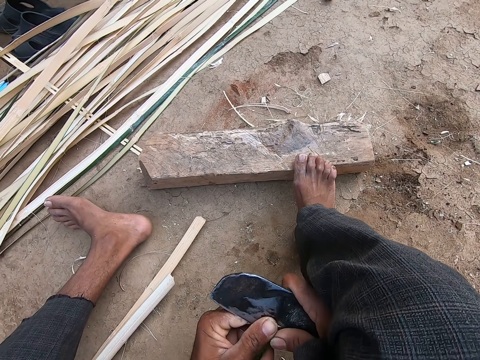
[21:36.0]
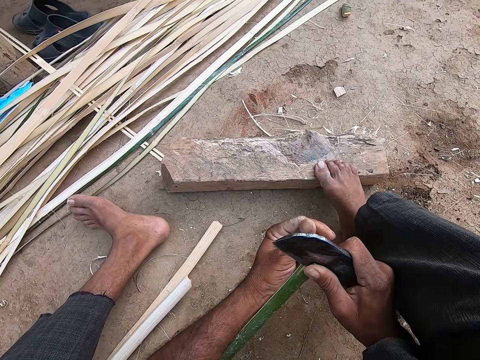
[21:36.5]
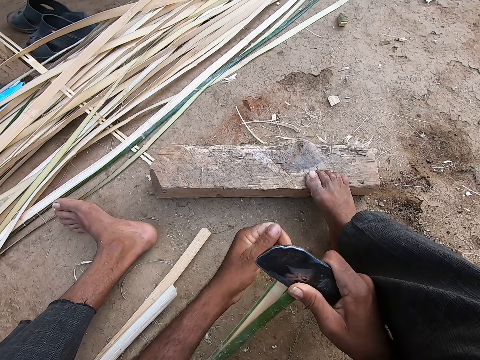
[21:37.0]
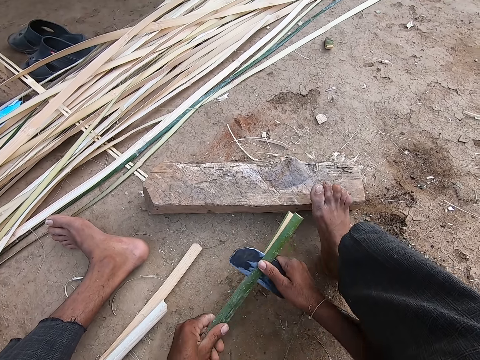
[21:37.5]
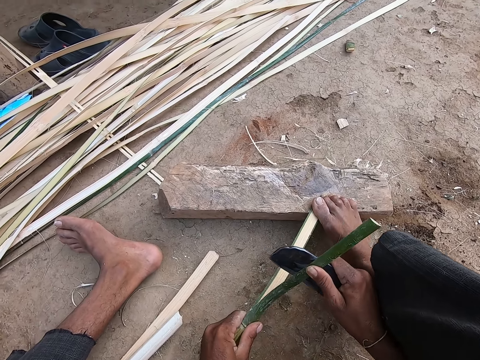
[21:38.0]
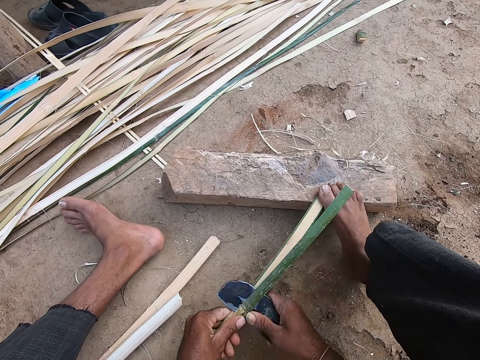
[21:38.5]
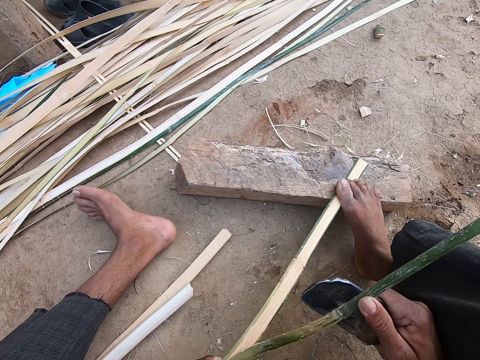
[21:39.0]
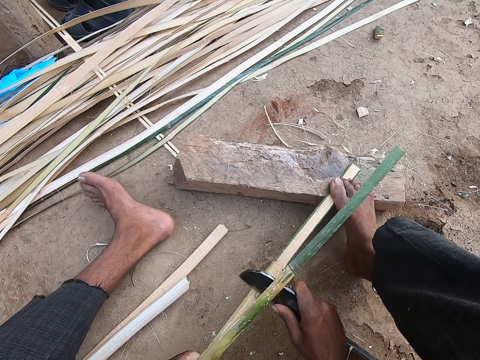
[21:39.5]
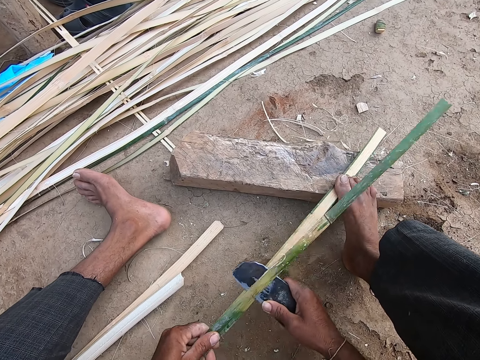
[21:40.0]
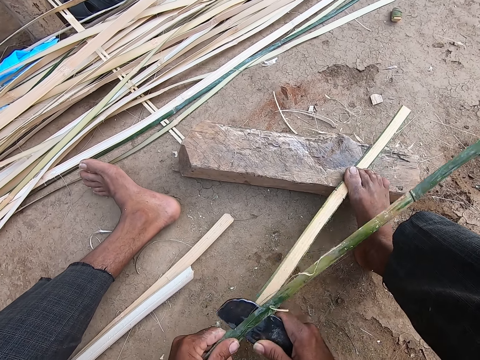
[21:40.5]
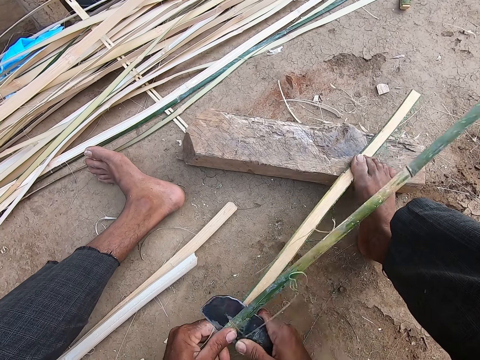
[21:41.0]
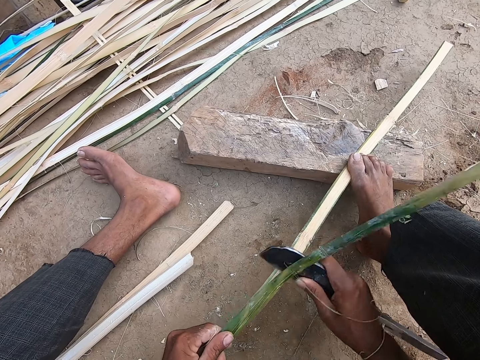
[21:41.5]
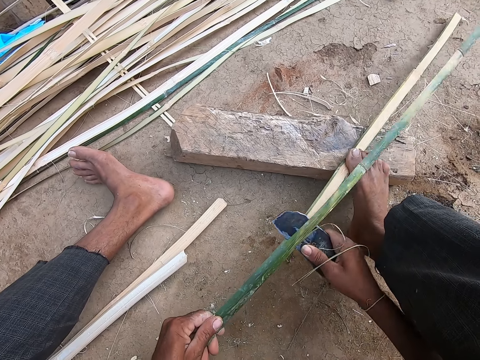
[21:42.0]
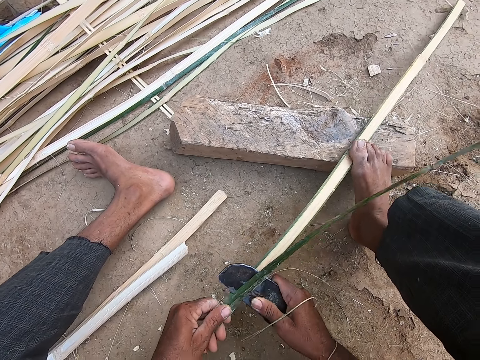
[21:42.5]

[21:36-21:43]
The camera wearer places his right foot on the bamboo and on the log of wood on the ground.

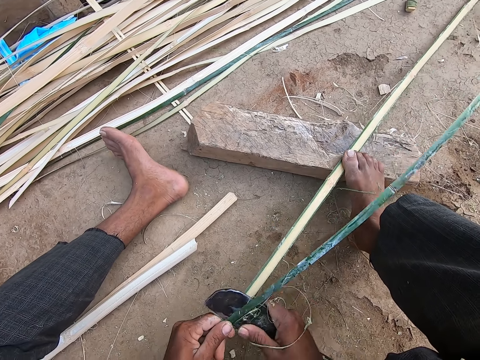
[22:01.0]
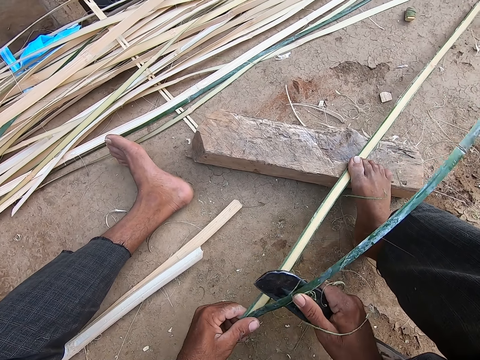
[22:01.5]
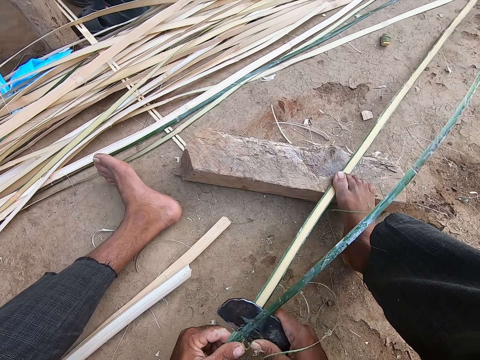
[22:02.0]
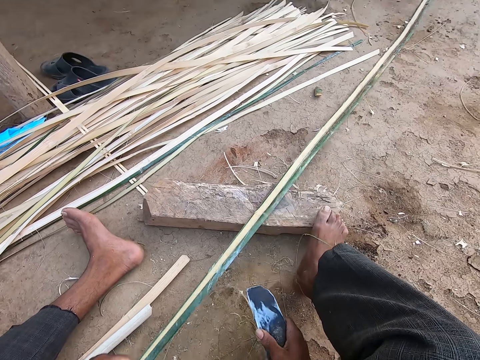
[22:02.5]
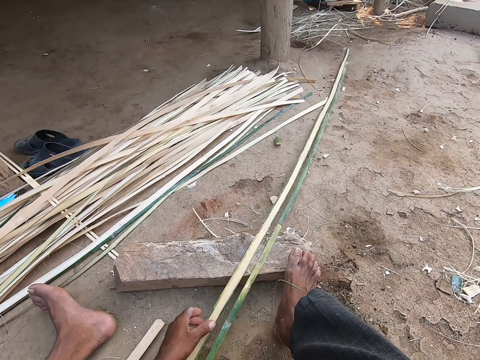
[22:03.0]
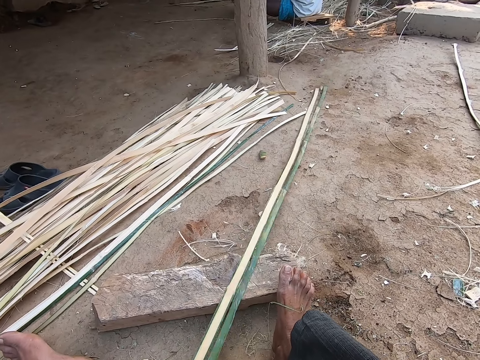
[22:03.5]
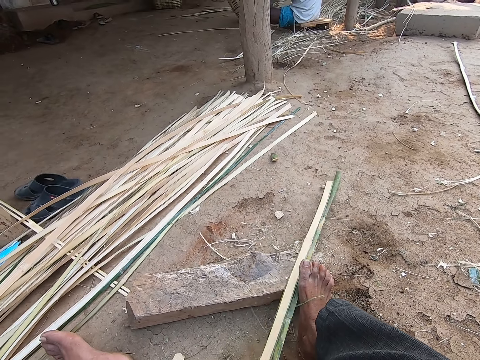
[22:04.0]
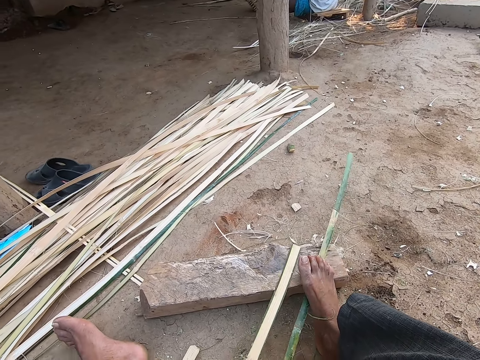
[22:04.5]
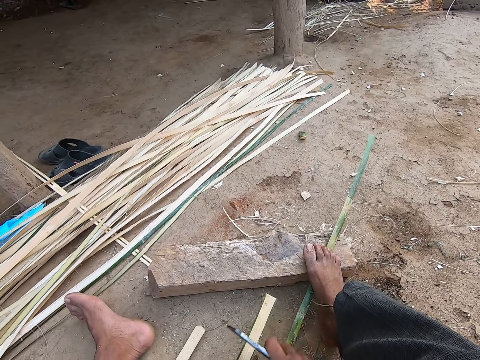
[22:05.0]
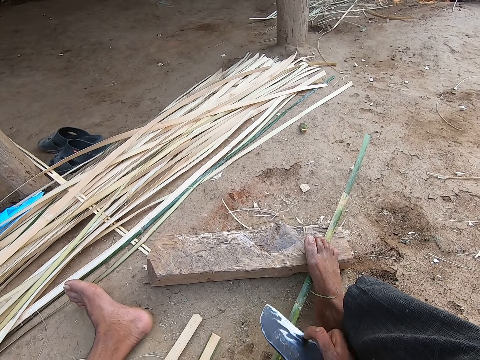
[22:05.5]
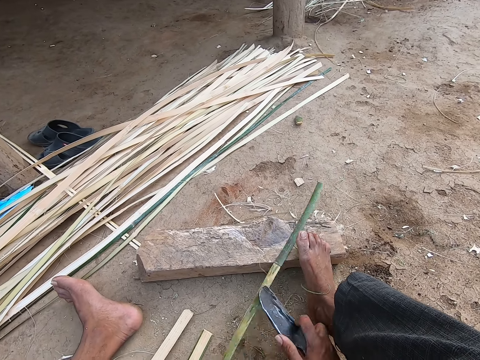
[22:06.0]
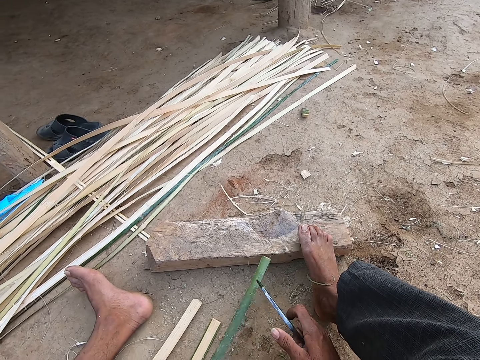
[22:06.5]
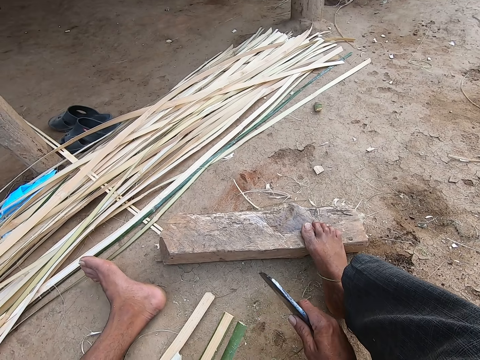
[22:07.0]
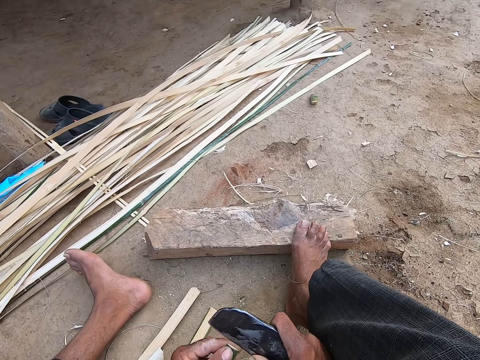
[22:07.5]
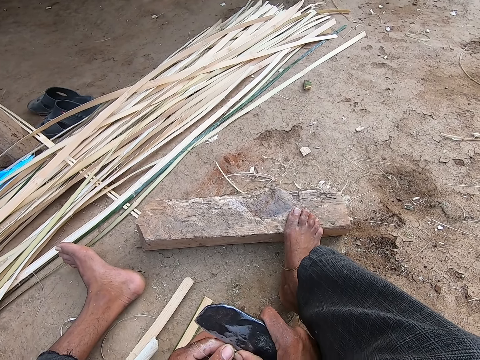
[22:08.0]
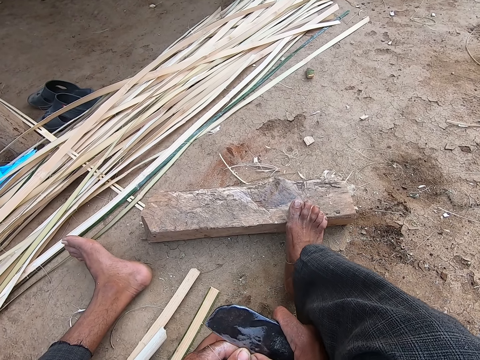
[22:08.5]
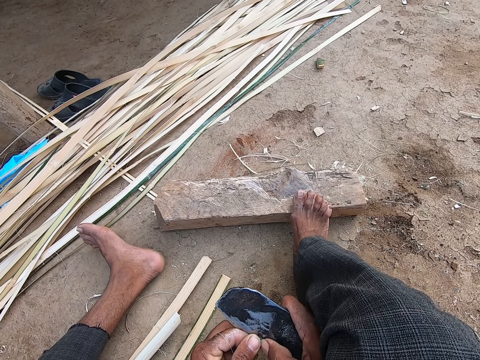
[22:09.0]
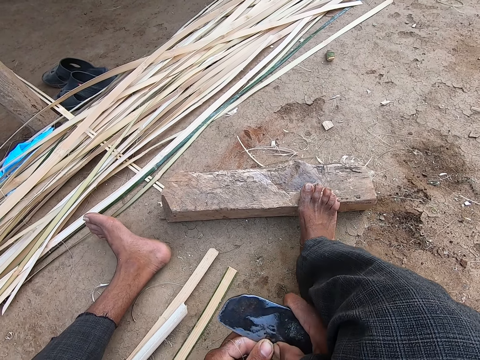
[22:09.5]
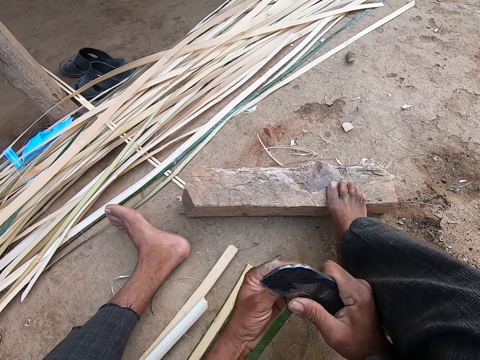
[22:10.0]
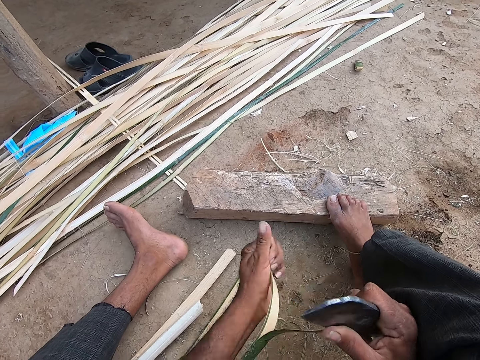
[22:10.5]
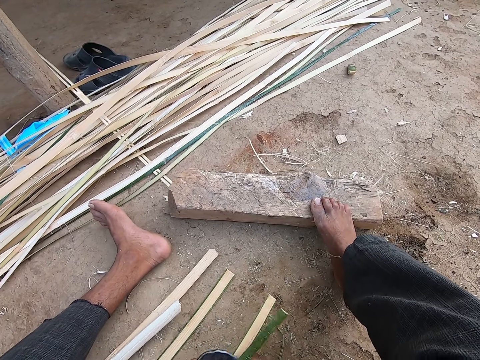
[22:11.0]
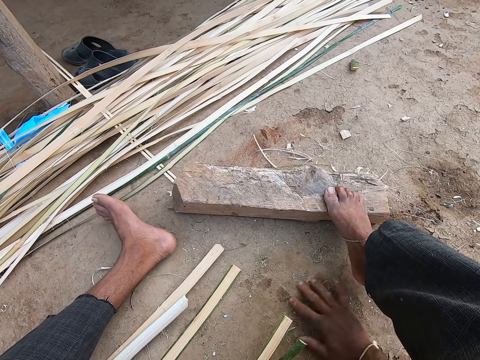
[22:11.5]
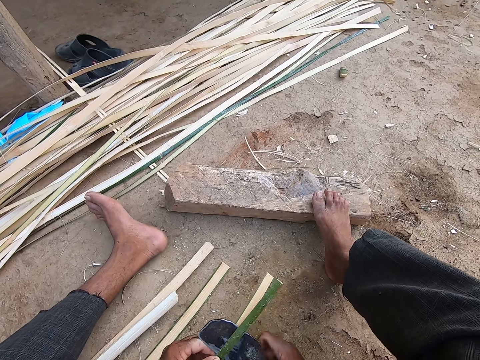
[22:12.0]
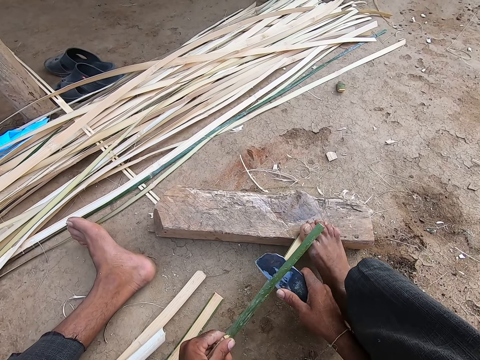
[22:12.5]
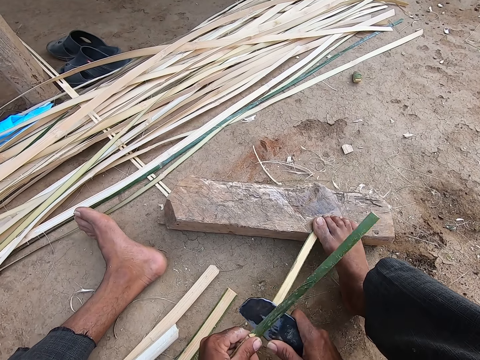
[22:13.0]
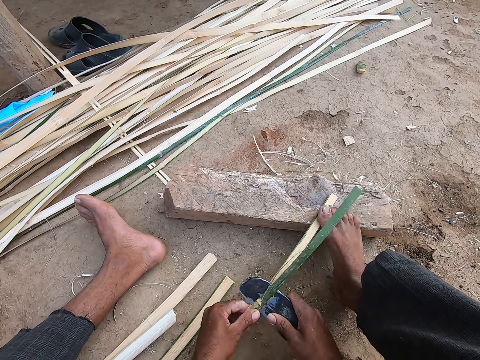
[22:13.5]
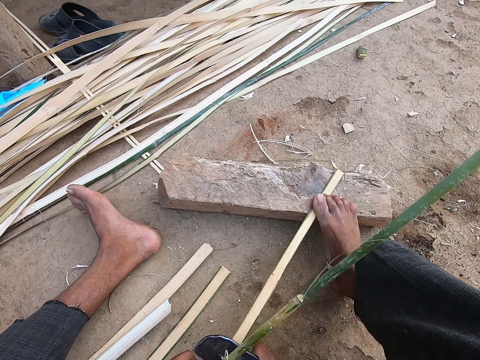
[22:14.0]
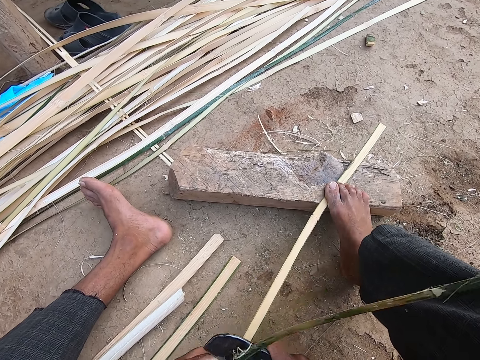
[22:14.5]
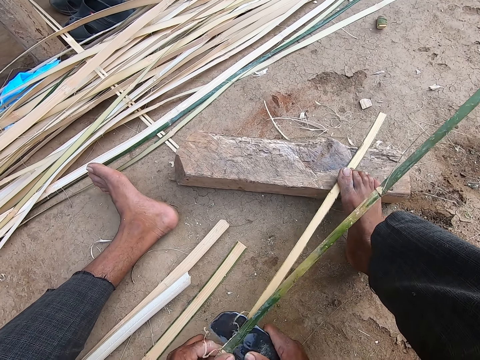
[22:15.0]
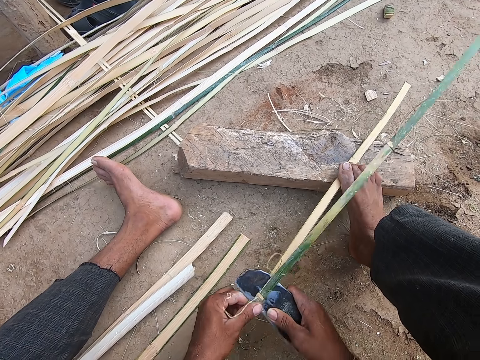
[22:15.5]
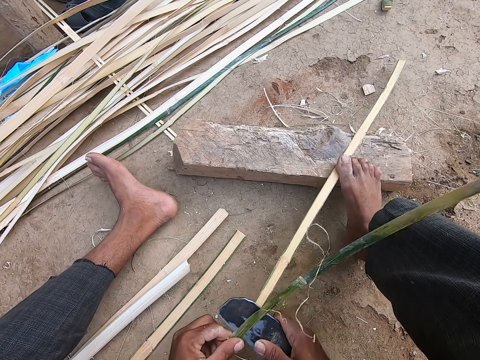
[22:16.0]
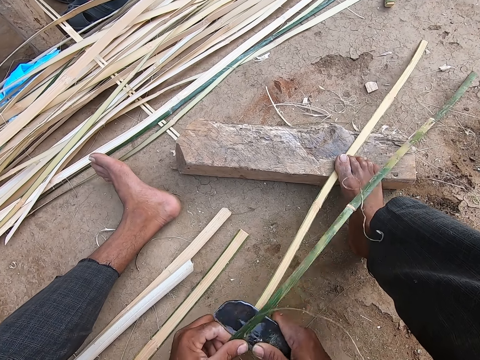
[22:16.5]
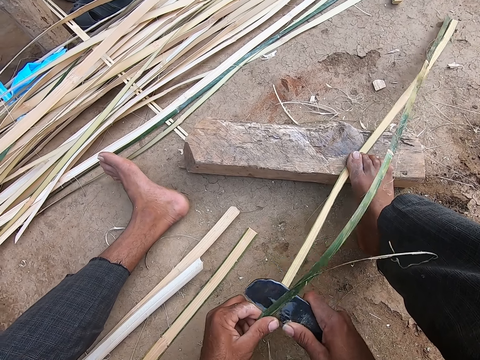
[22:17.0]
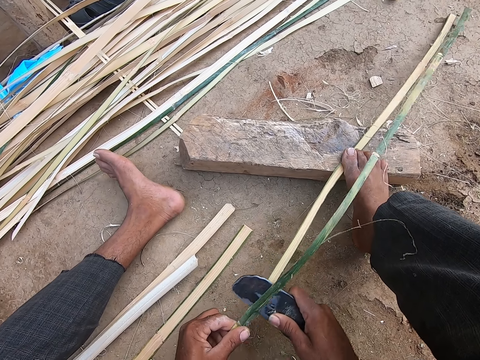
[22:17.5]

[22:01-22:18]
The camera wearer pulls the sliced bamboo pieces towards himself with his left hand. He reaps the fibres. He slices the bamboo in his left hand into two with the blade in his right hand in the workshop. He clears the ground with his right hand and places his right foot on the bamboo and on the log of wood on the ground.

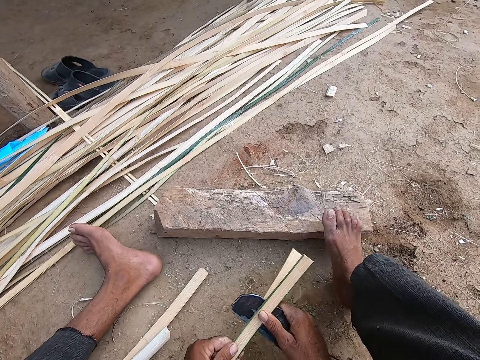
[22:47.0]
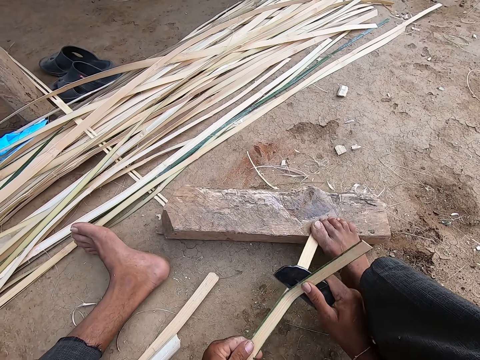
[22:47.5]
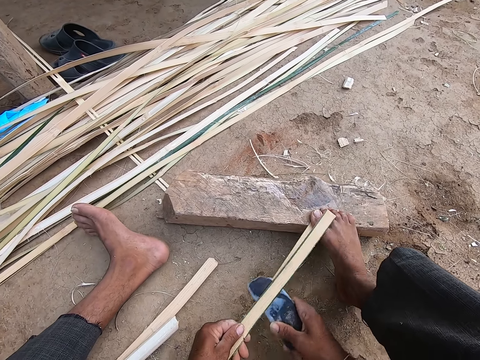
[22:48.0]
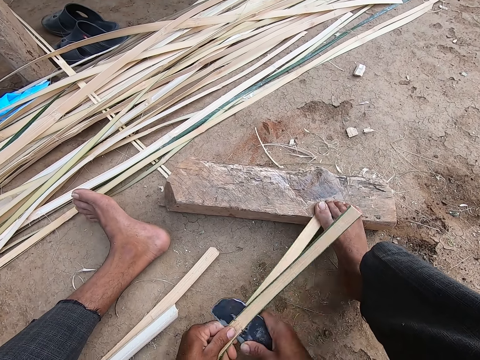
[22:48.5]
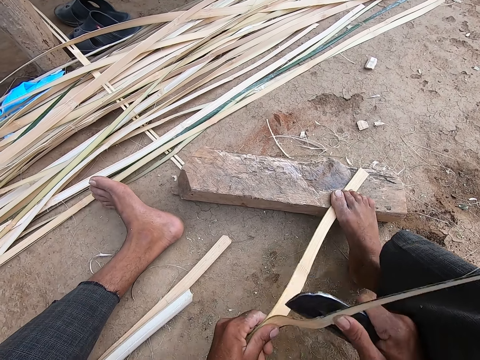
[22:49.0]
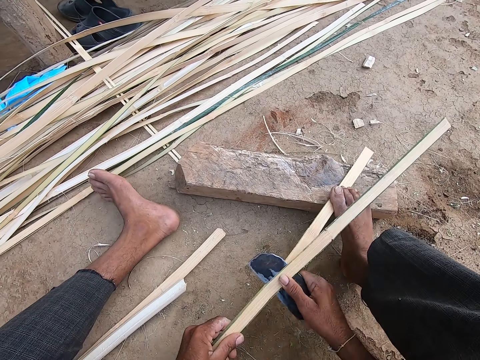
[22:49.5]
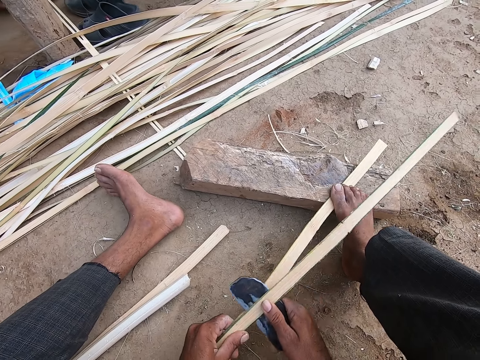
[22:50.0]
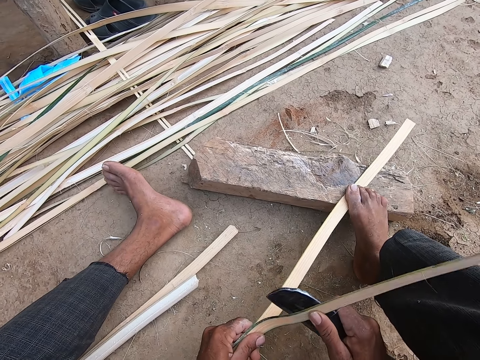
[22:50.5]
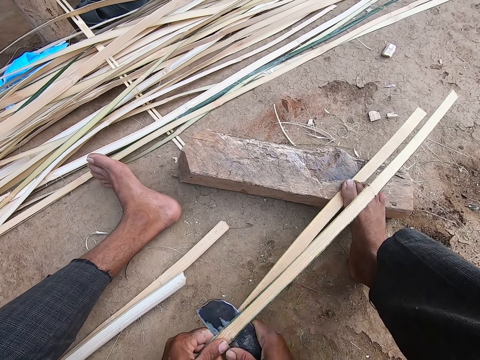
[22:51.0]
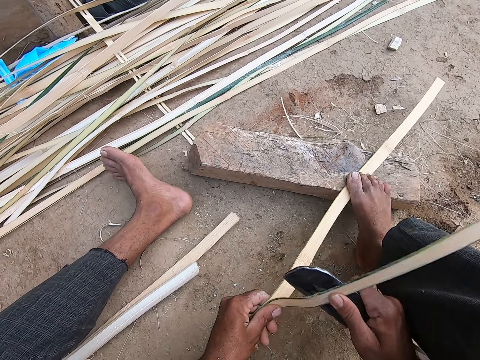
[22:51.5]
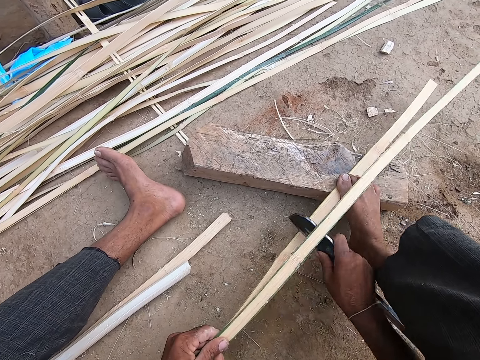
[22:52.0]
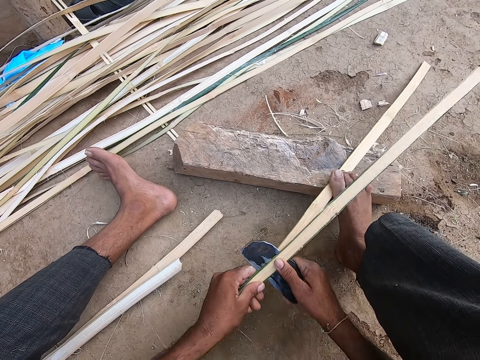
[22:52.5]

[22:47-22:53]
The camera wearer places the bamboo strip between his leg and the wood piece.
